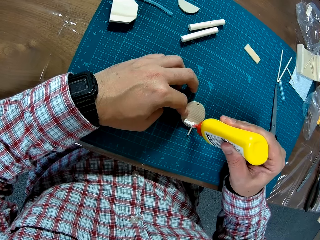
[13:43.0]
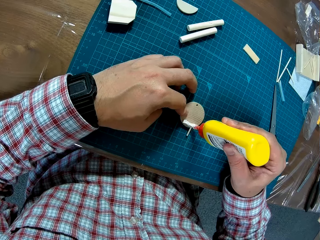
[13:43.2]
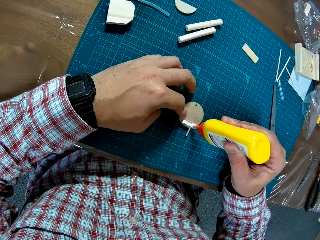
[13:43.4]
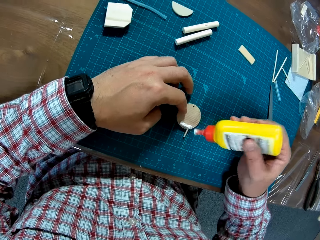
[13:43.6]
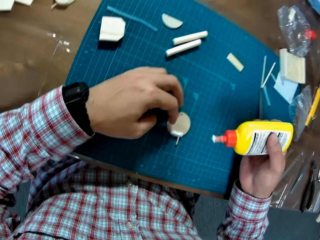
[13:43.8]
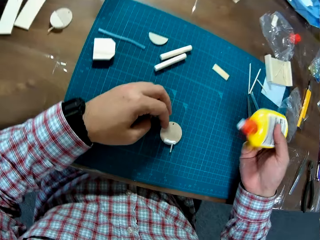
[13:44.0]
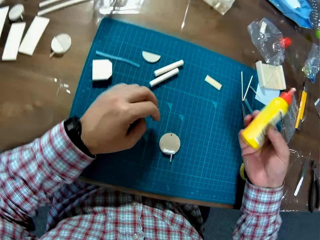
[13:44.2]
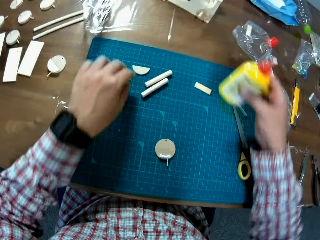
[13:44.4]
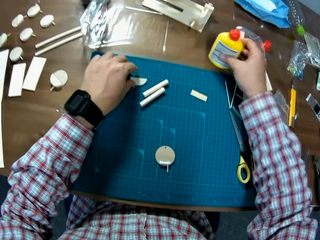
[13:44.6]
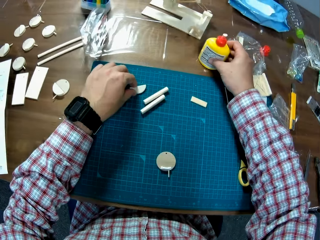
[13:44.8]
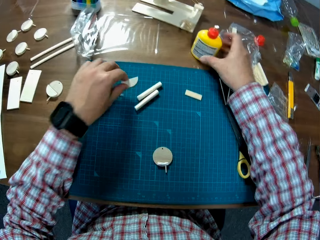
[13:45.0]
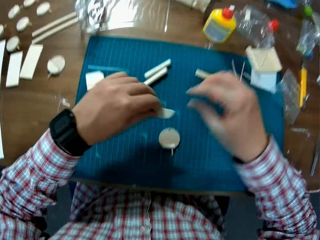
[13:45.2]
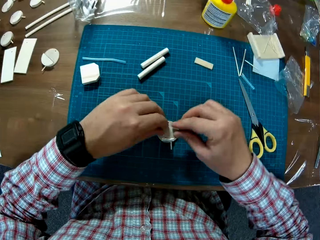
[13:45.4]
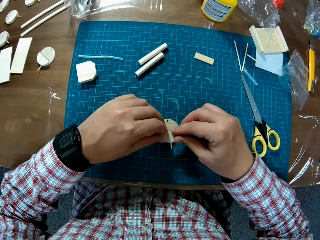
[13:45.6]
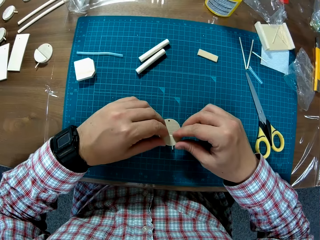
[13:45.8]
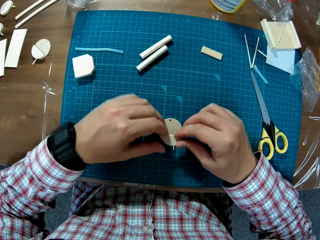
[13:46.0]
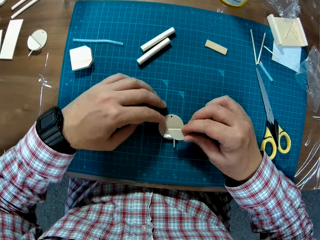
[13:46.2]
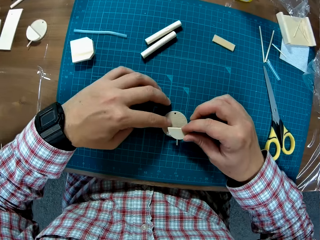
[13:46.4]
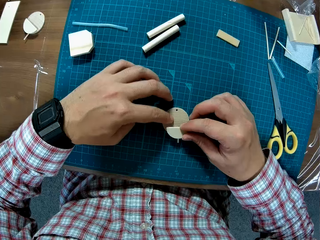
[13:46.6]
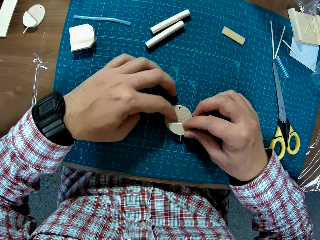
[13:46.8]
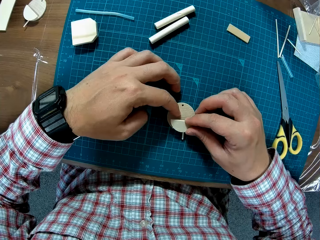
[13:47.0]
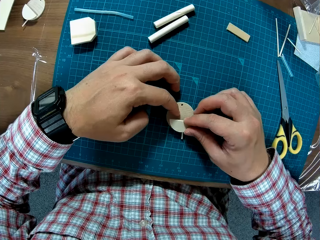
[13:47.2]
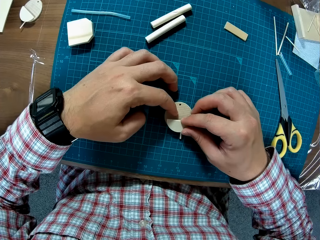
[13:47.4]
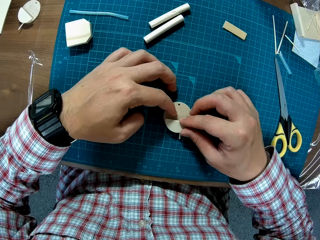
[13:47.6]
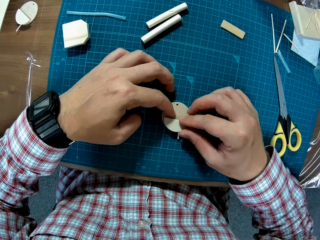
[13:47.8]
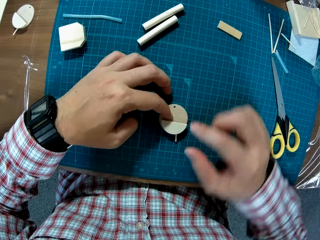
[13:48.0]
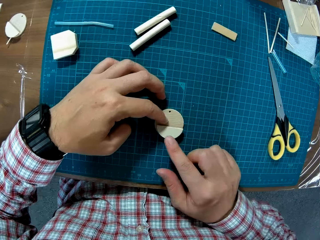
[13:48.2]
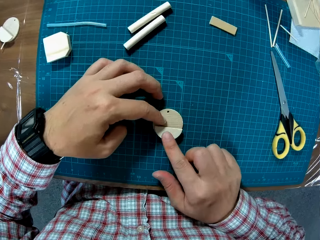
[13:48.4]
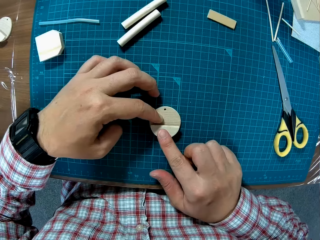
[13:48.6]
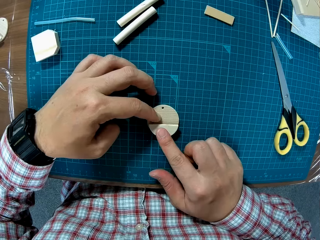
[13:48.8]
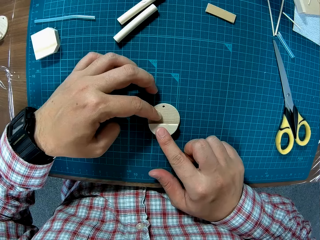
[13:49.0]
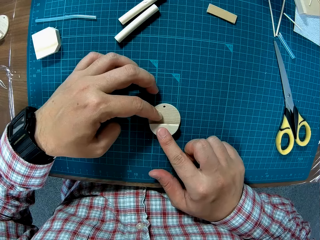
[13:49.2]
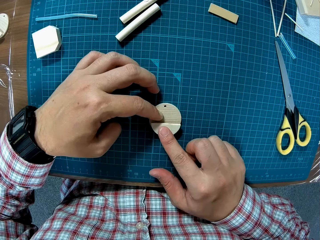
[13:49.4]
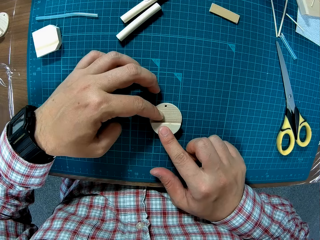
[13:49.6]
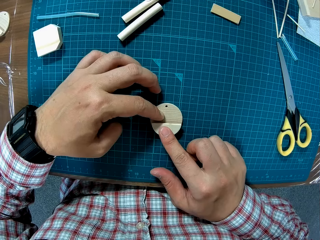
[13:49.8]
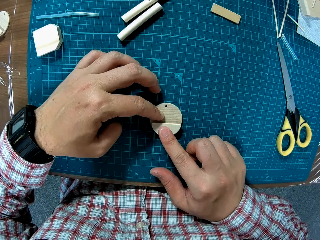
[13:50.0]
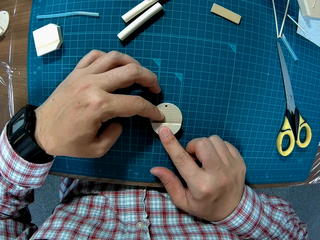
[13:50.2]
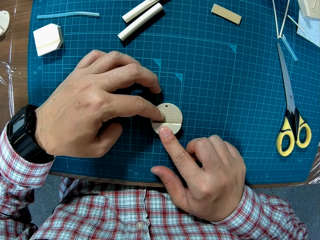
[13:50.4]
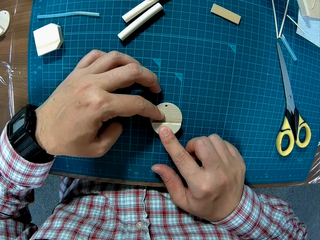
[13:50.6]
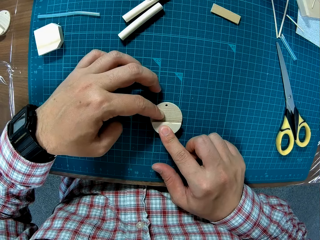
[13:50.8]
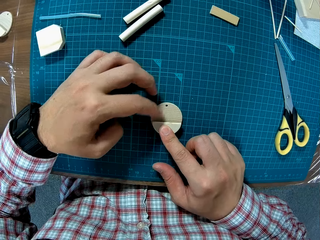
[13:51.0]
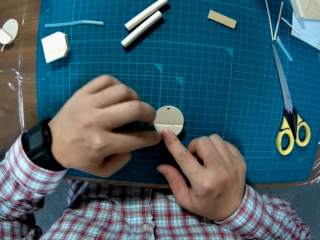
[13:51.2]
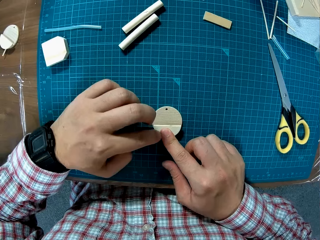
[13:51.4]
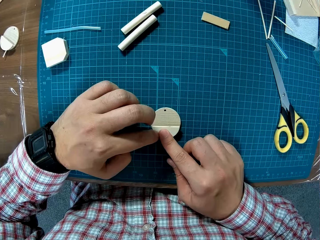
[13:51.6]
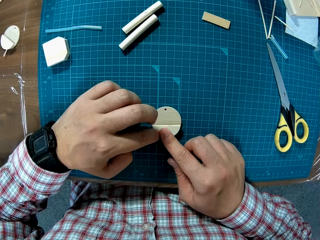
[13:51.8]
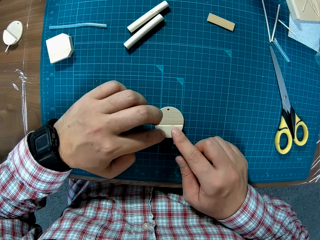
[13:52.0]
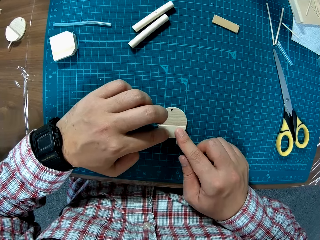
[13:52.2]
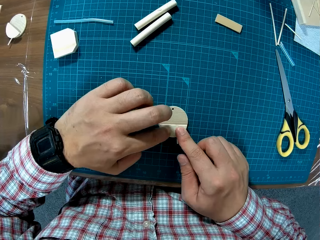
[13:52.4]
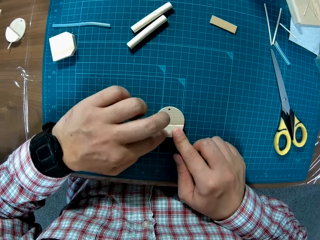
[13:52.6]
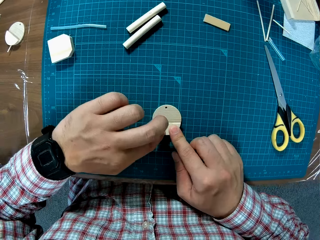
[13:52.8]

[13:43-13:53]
The camera wearer puts the glue bottle on the table. They pick a semi-circular wood on the table and join the semi-circular wood with the wood on the table.

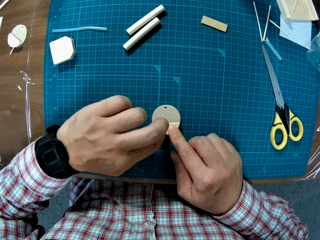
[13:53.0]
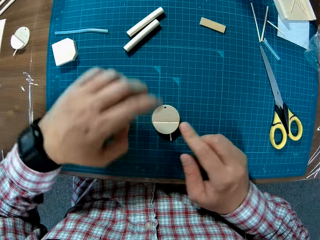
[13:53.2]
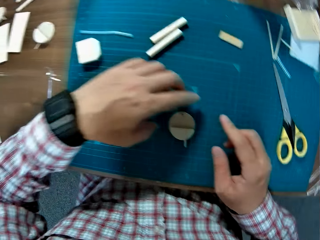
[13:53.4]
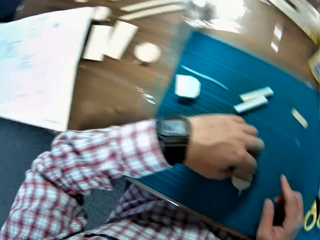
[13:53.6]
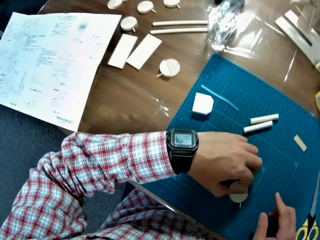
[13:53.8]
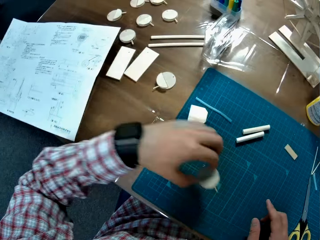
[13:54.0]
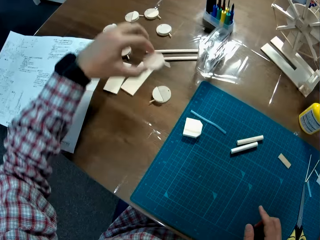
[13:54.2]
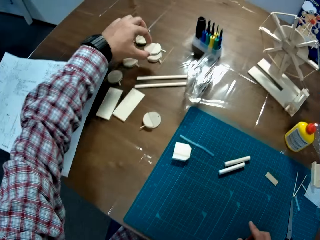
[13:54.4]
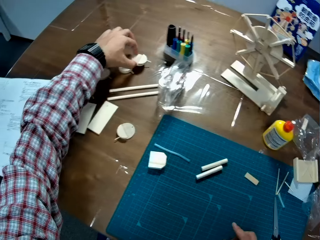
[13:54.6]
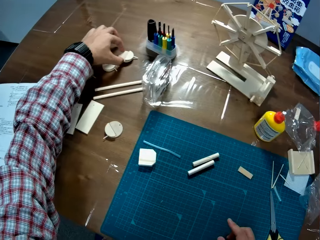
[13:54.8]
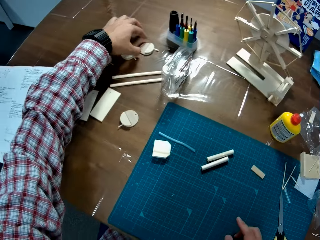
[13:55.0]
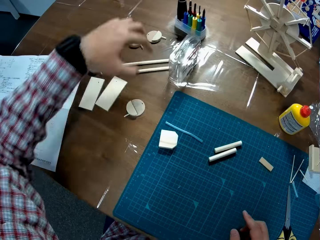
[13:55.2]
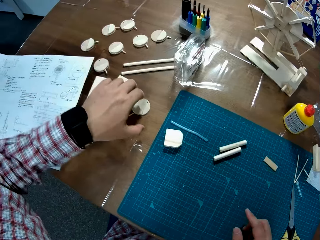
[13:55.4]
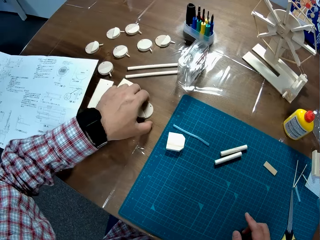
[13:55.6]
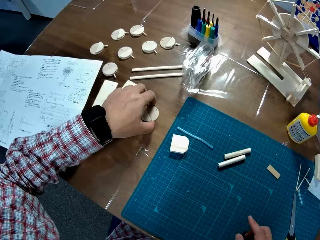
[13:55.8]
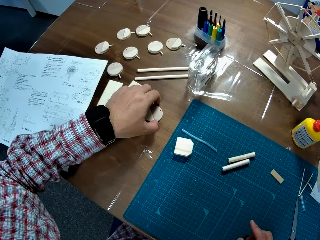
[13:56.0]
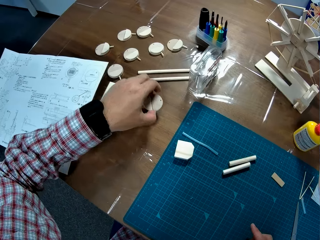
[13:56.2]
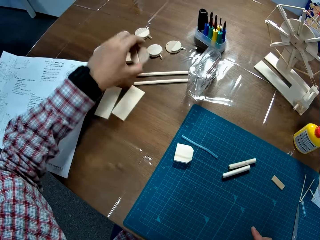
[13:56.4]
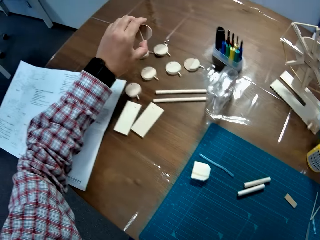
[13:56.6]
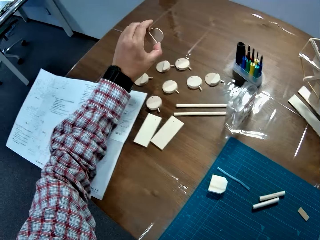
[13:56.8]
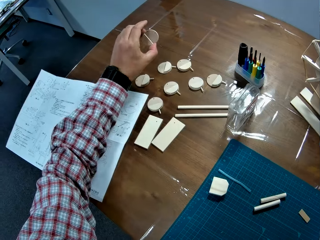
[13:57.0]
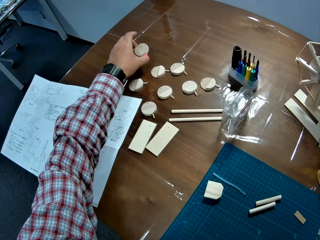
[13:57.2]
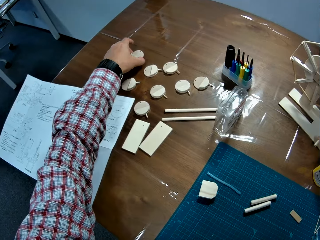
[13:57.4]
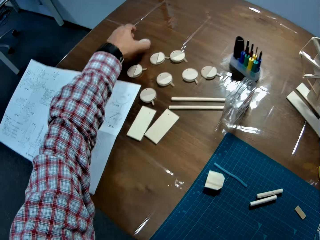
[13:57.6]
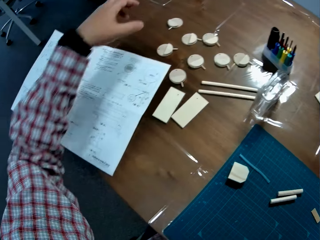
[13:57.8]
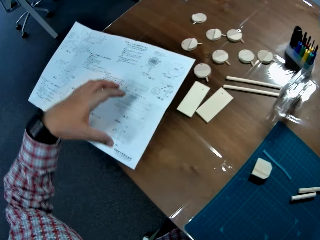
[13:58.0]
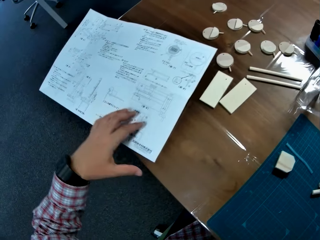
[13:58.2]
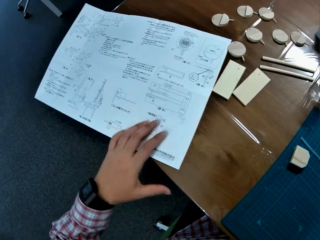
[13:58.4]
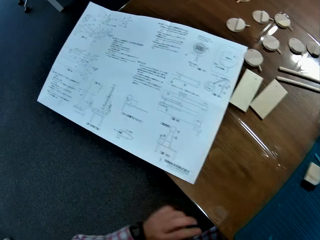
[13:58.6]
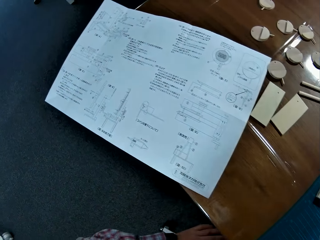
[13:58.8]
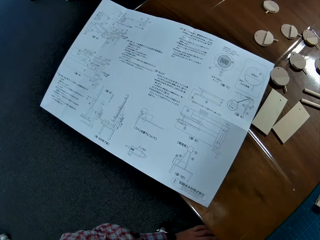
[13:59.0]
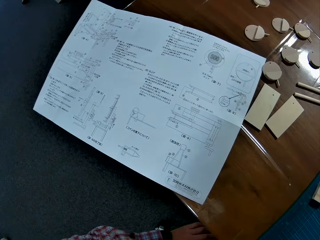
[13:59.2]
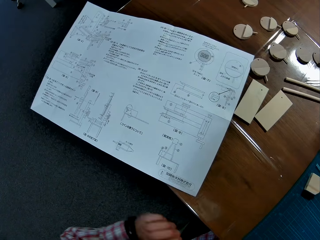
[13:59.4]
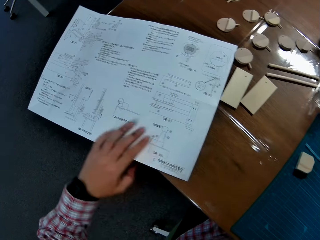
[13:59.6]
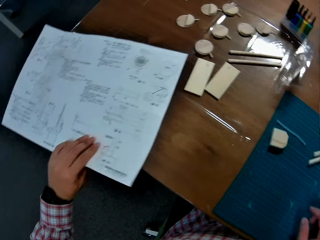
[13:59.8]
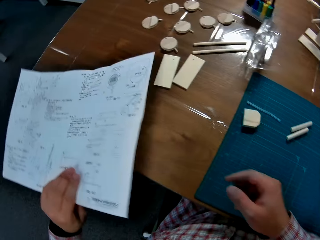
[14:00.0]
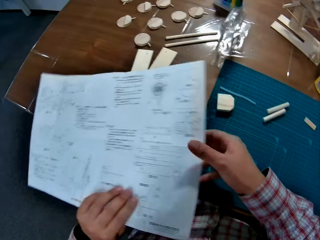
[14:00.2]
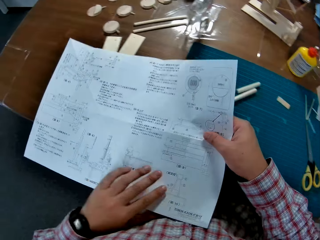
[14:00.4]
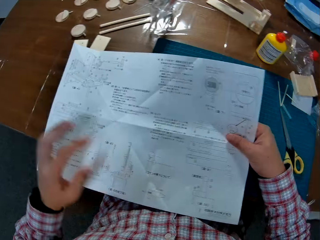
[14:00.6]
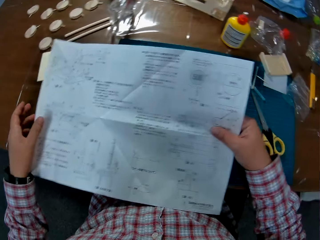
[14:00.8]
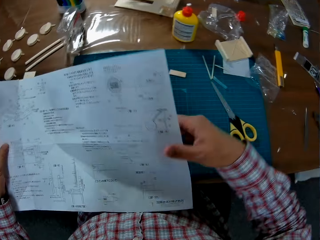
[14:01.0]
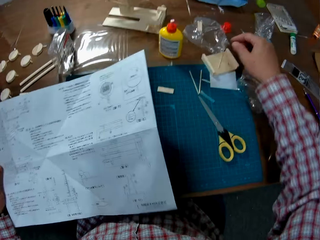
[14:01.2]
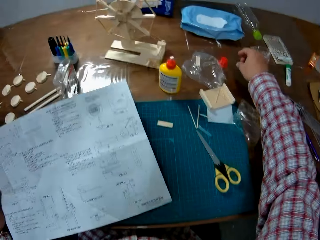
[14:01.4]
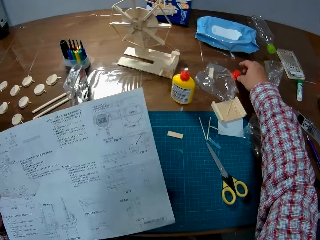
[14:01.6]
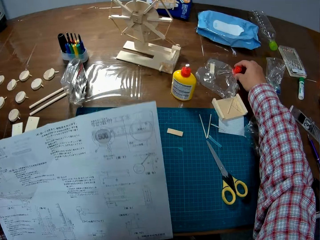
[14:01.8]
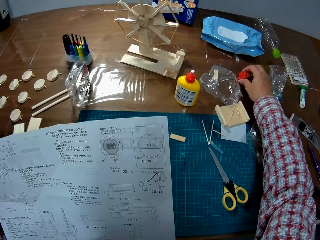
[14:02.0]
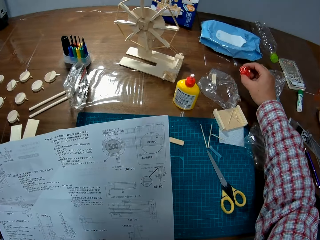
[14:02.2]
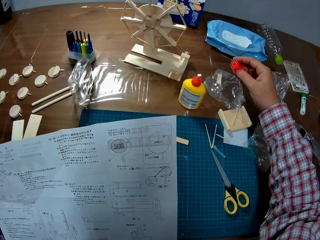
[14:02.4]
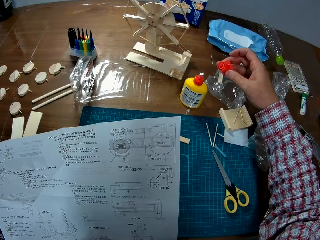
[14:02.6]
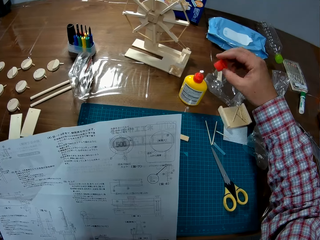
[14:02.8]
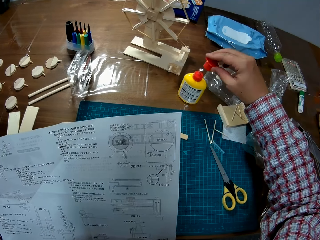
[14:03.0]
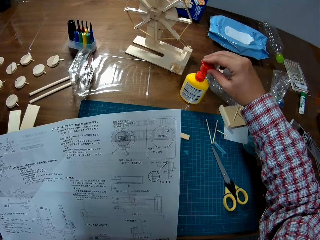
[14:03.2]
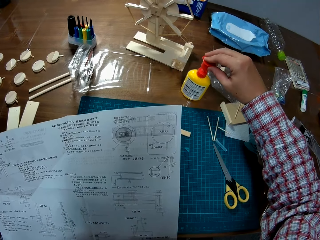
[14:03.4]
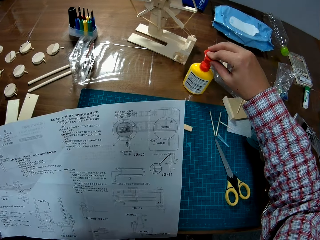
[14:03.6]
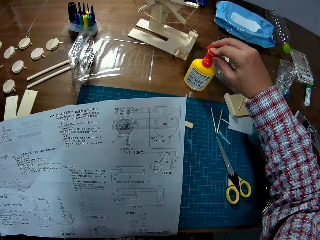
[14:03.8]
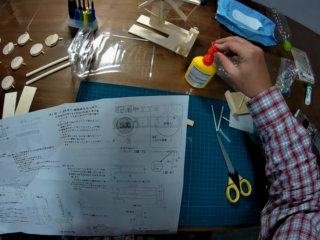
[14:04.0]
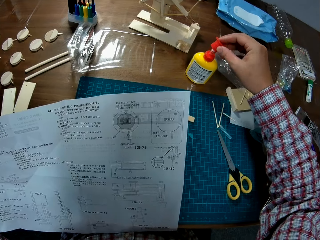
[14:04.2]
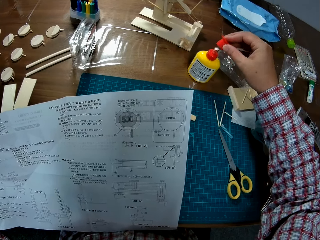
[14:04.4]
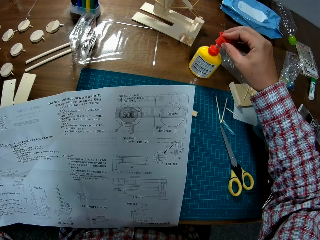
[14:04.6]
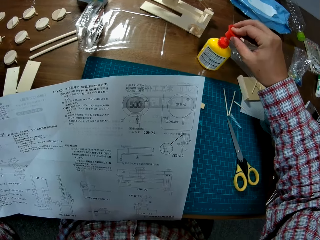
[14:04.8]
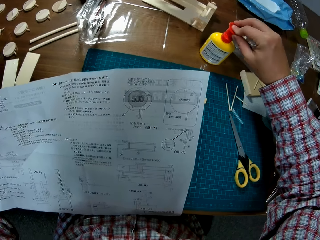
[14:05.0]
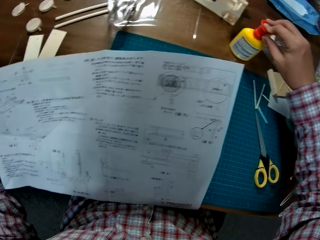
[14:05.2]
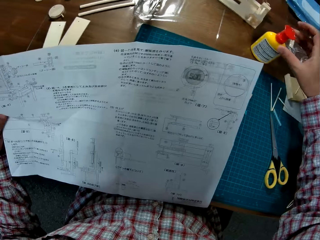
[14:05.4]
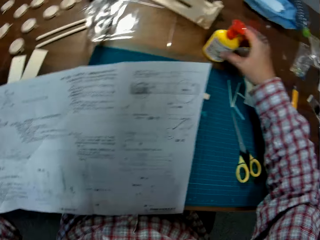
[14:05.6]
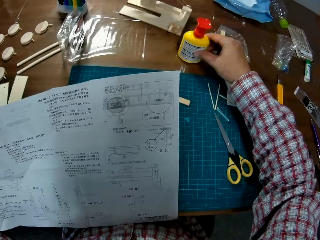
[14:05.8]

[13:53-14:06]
The camera wearer picks the joined wood on the table. He moves the model material across the table and drops the joined wood on another side of the table. He sticks a model material together. He picks a wood on the table, moves the model material across the table, and drops the wood on another side of the table. He touches a paper or manual on the table. He moves his hand to his lap. He picks the paper on the table and holds the manual with both hands. He moves his left hand across the table. He picks a glue cover on the table and covers the glue with the glue cover. He picks the adhesive glue.
